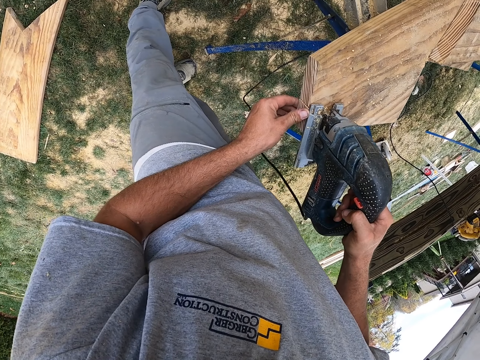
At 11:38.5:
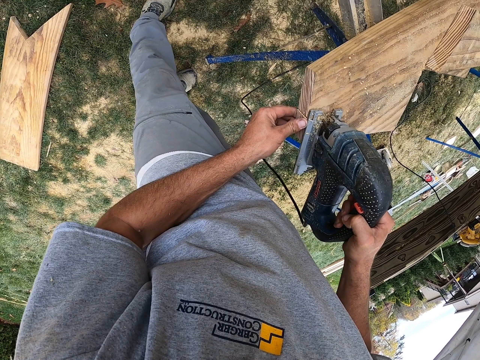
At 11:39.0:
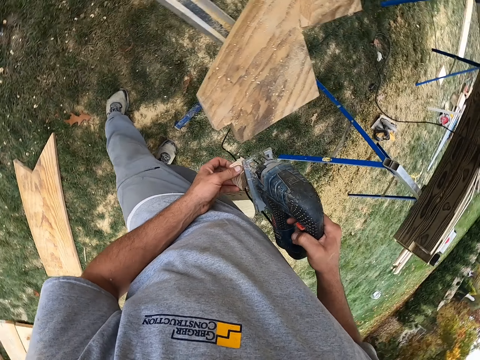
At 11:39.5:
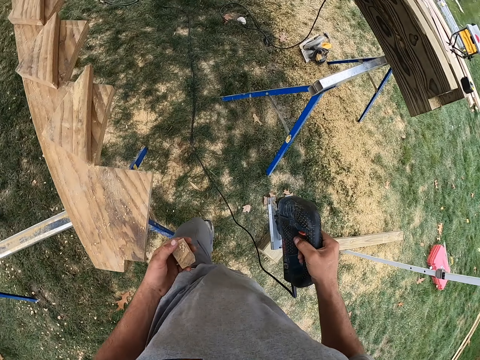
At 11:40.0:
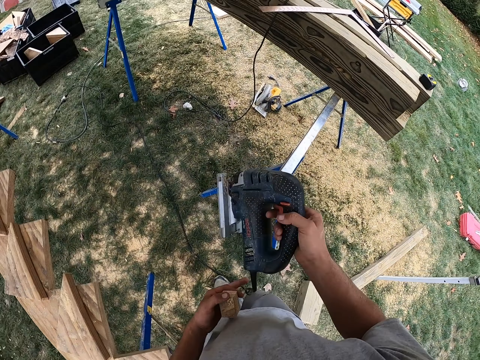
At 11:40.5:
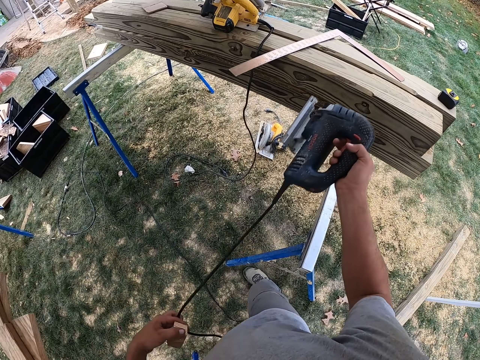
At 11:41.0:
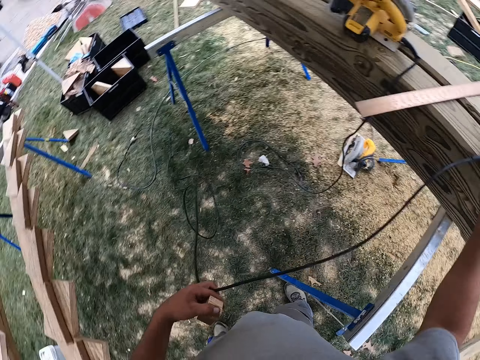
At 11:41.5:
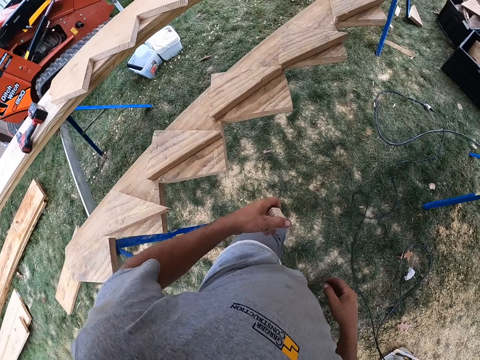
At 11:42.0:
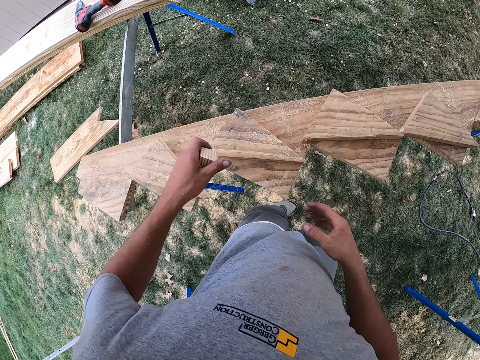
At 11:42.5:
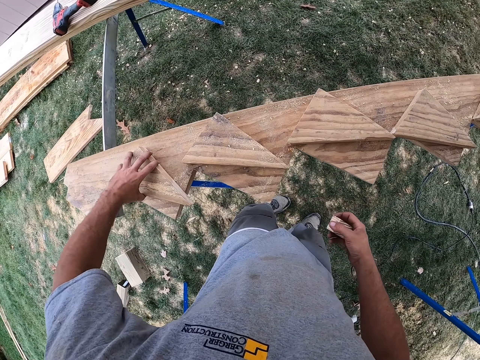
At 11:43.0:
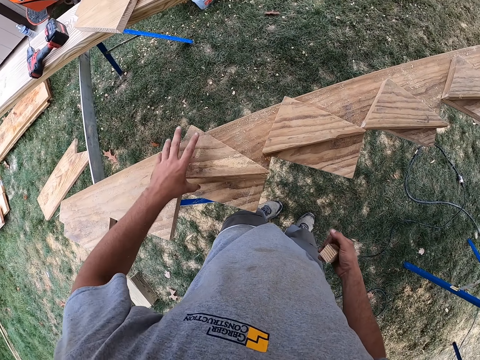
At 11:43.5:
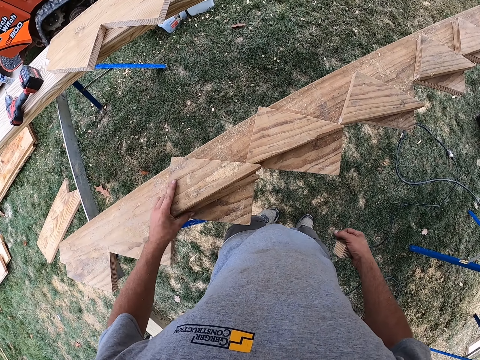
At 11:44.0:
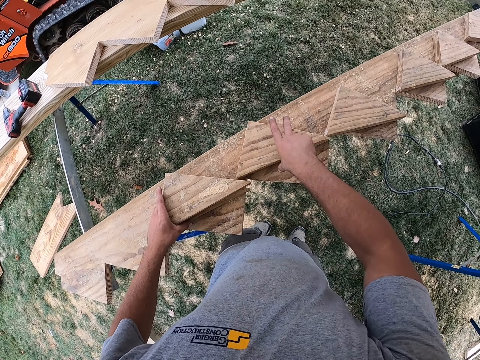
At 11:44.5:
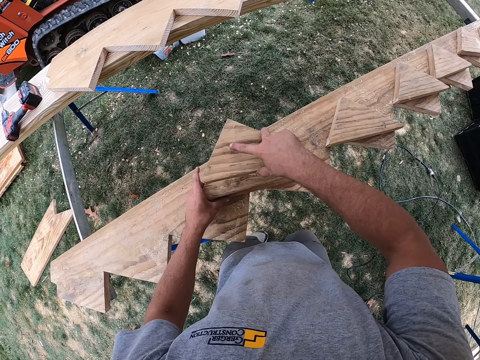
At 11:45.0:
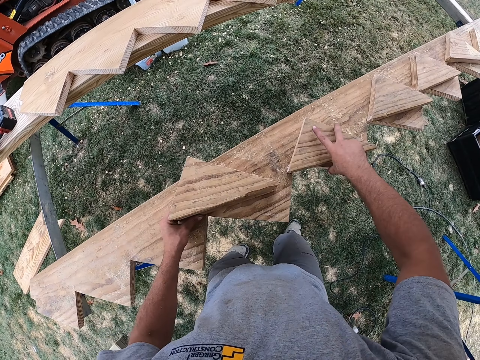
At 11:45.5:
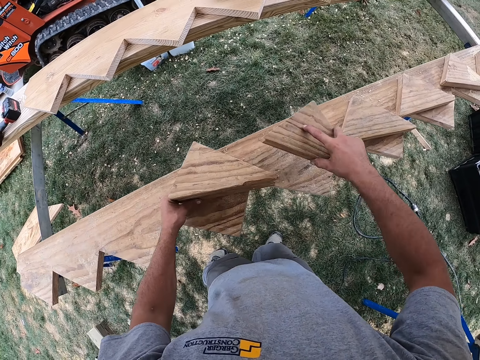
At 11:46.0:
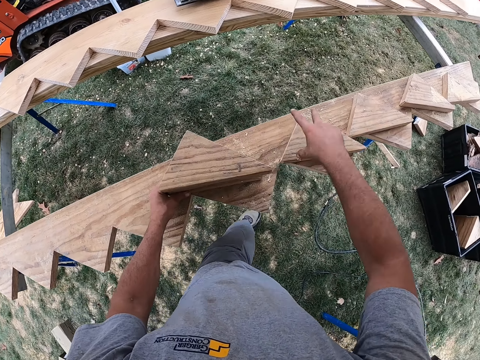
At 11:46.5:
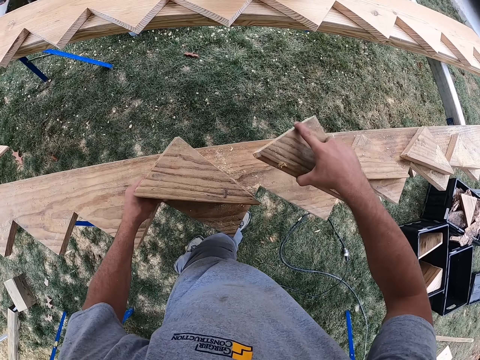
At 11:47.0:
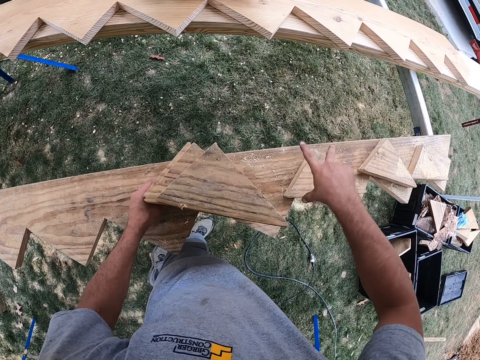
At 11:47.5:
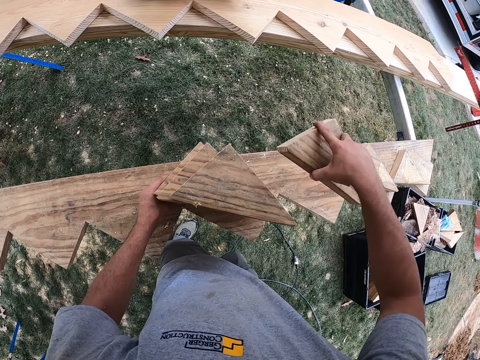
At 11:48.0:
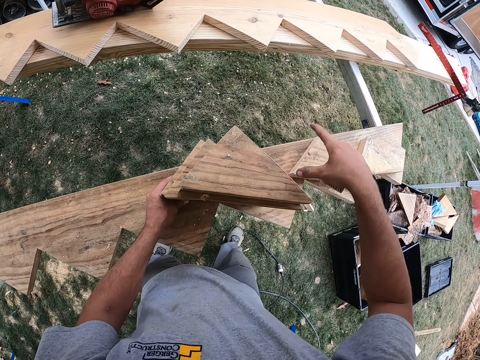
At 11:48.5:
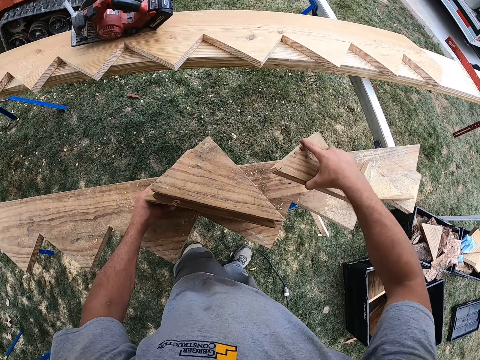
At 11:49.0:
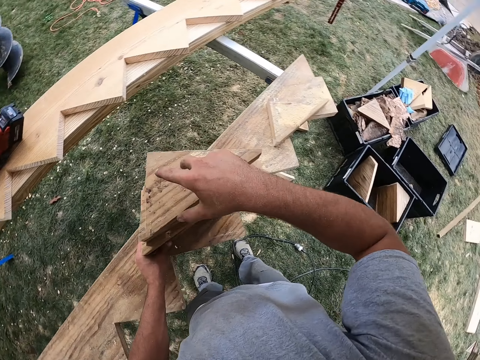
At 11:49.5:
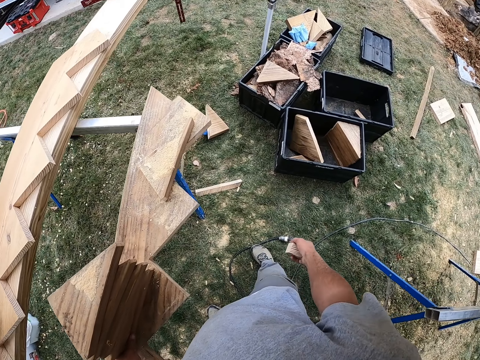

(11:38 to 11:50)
The camera wearer cuts the wood with the power saw. He holds the piece of wood with his left hand. He carries the power saw with his right hand. He puts the machine aside. He pulls the cable with both hands. He touches the wood with his left hand. He puts the wood on top of another wood. He touches the pieces of wood with both hands. He arranges the pieces of wood together. He touches the pieces of wood with both hands. He puts the wood on top of another wood.

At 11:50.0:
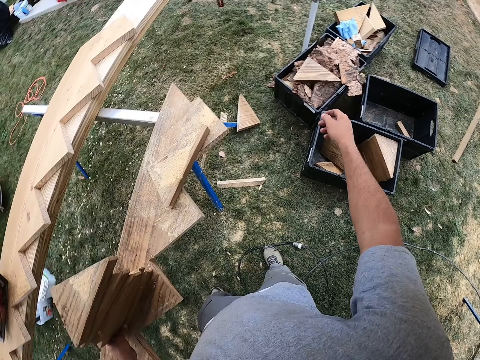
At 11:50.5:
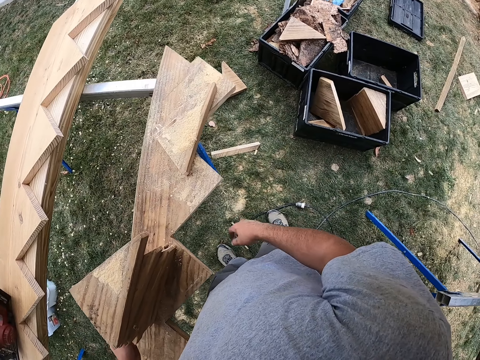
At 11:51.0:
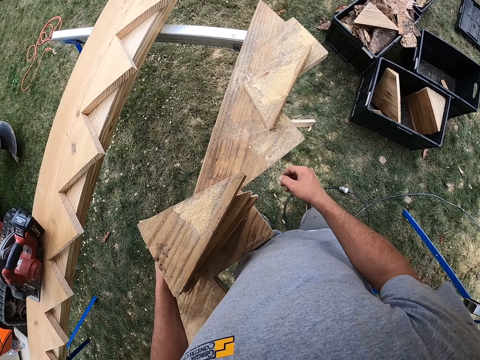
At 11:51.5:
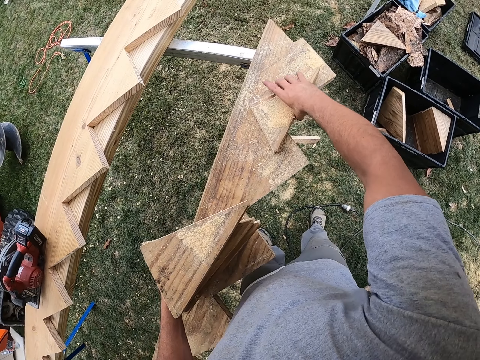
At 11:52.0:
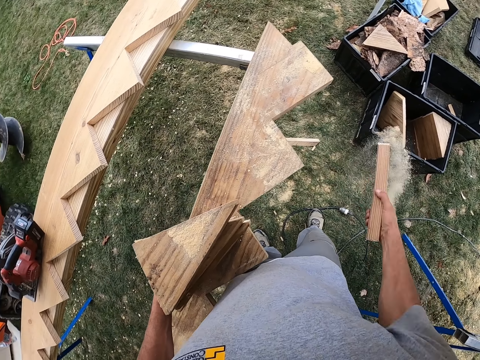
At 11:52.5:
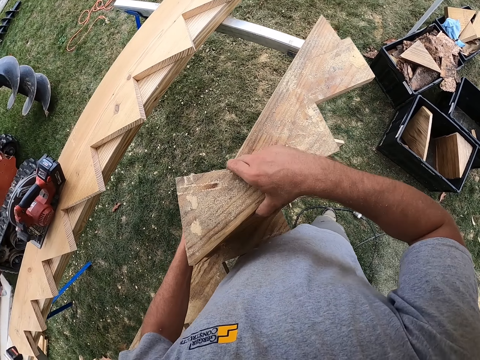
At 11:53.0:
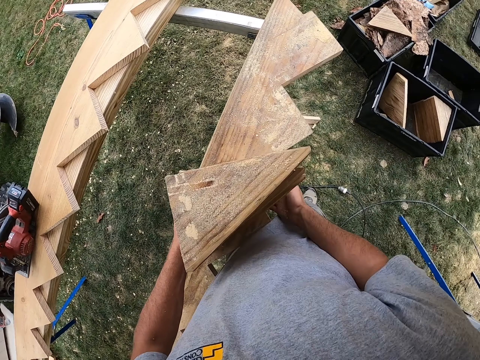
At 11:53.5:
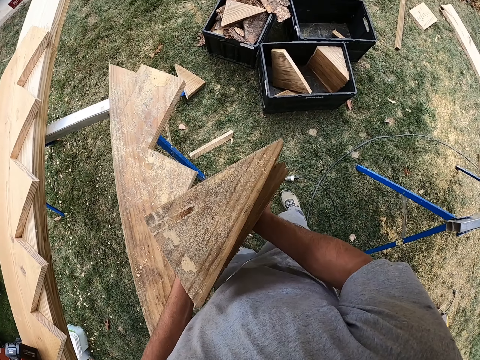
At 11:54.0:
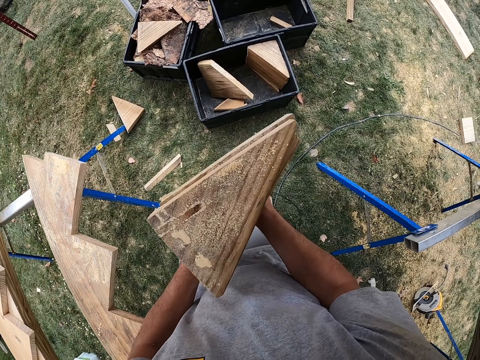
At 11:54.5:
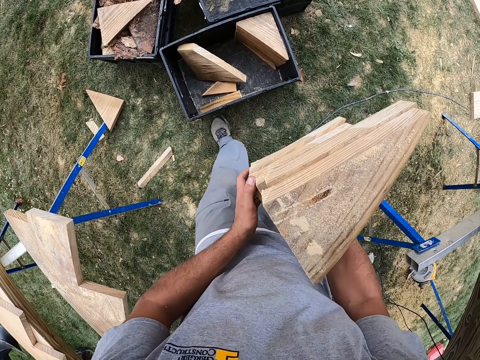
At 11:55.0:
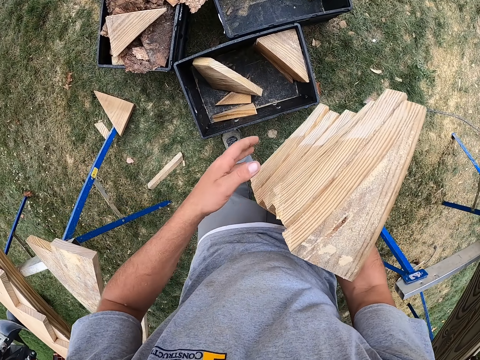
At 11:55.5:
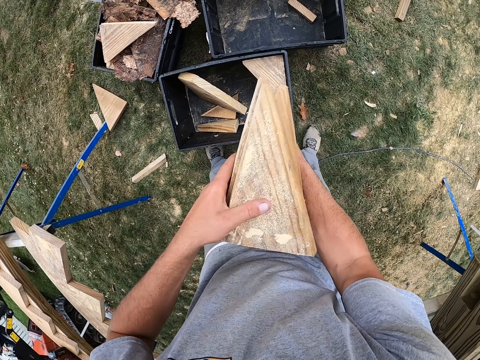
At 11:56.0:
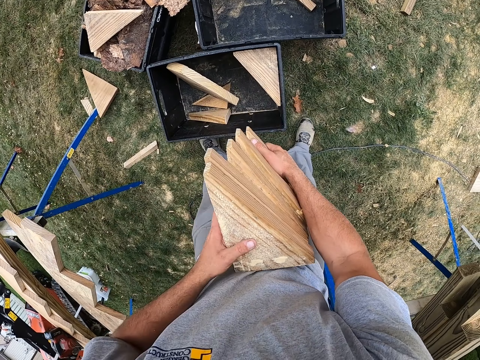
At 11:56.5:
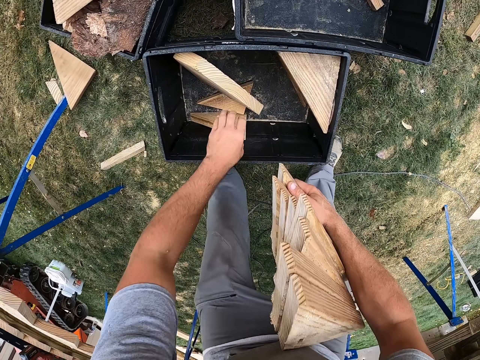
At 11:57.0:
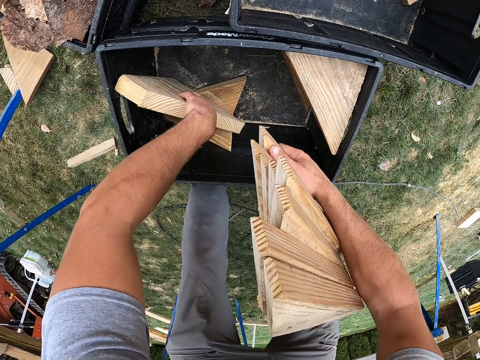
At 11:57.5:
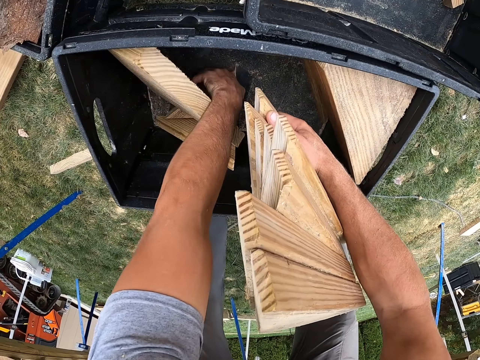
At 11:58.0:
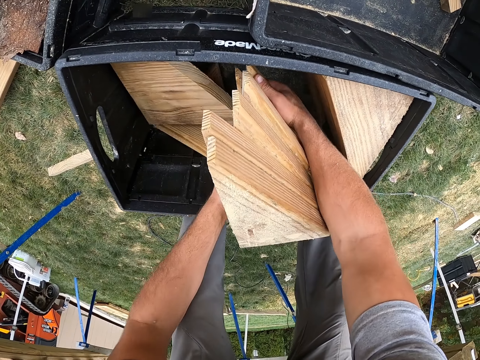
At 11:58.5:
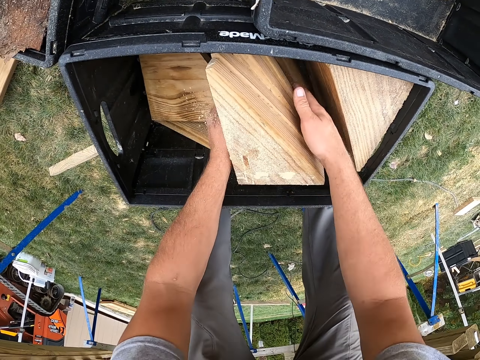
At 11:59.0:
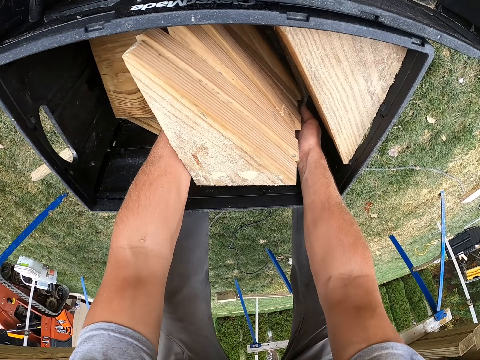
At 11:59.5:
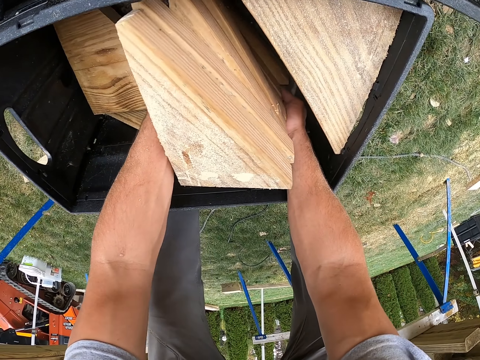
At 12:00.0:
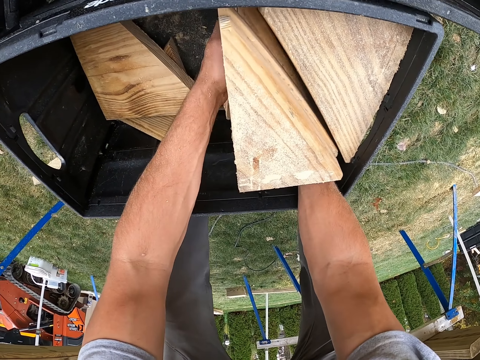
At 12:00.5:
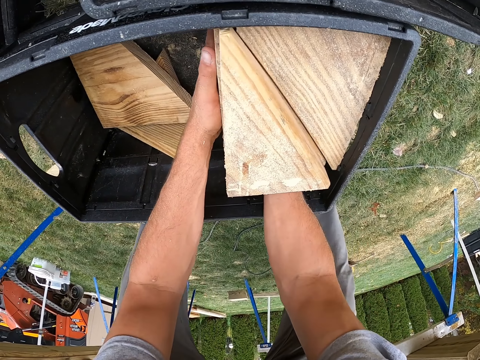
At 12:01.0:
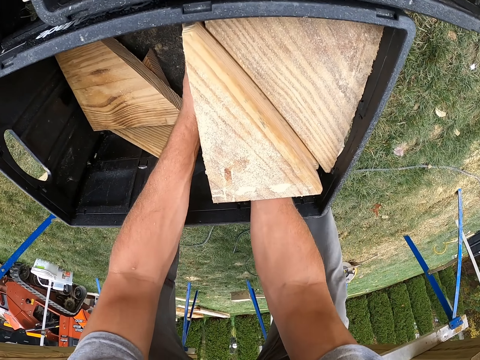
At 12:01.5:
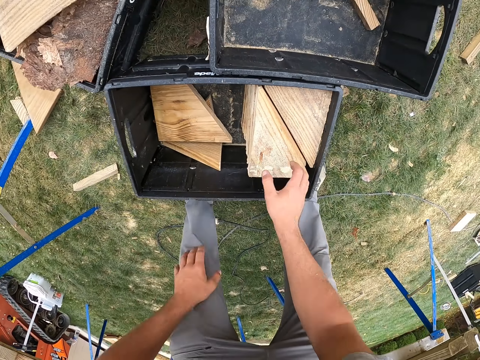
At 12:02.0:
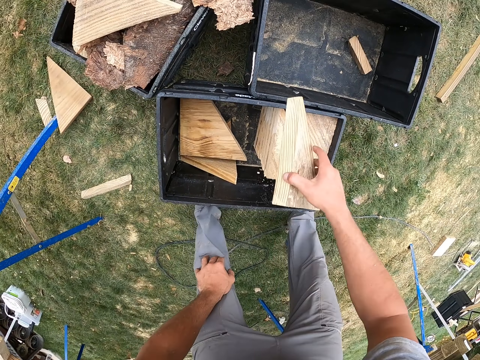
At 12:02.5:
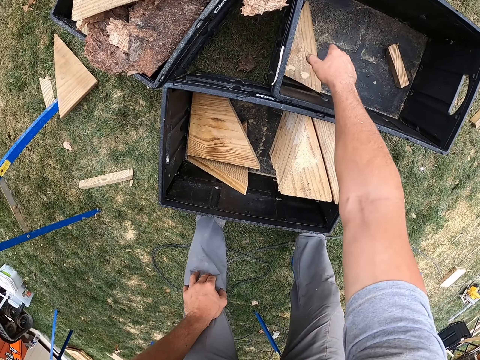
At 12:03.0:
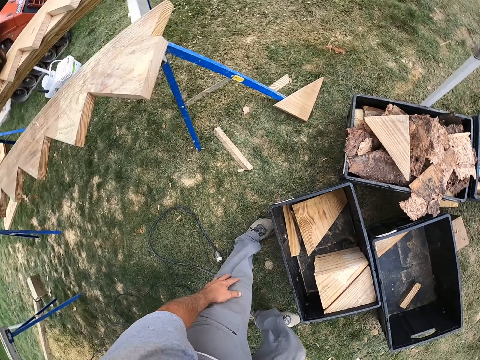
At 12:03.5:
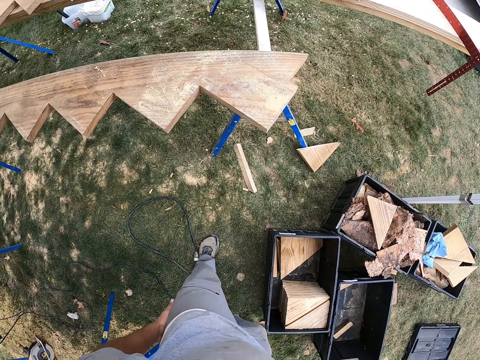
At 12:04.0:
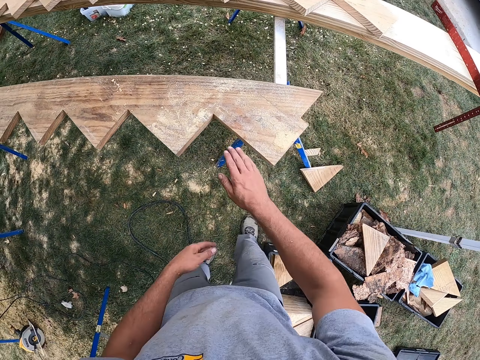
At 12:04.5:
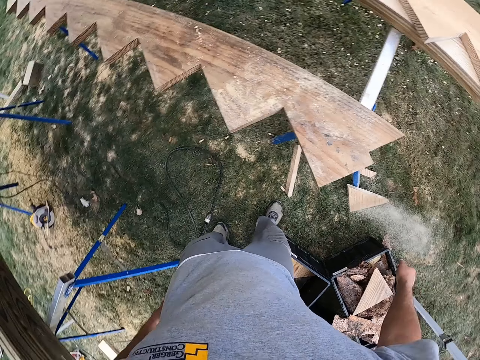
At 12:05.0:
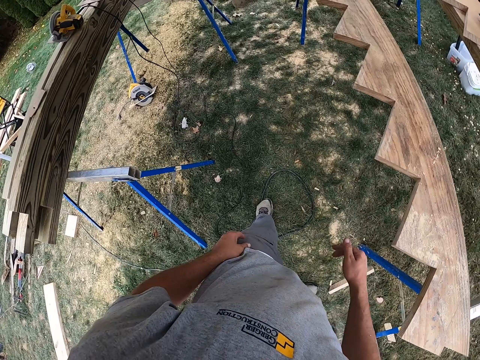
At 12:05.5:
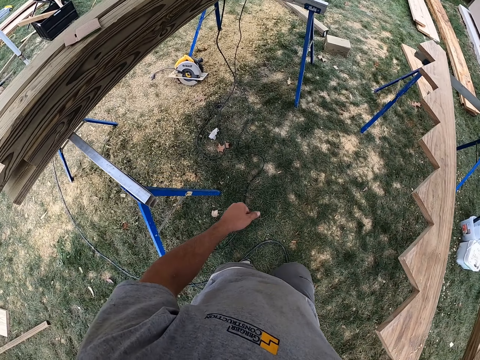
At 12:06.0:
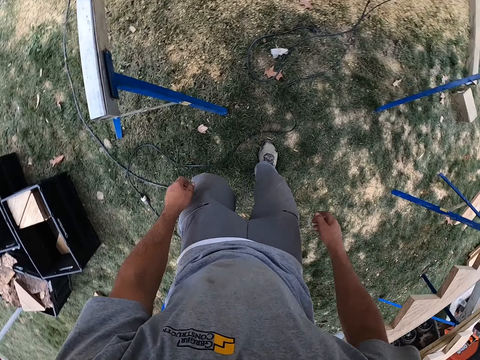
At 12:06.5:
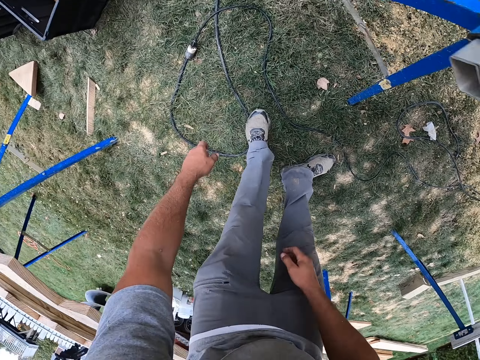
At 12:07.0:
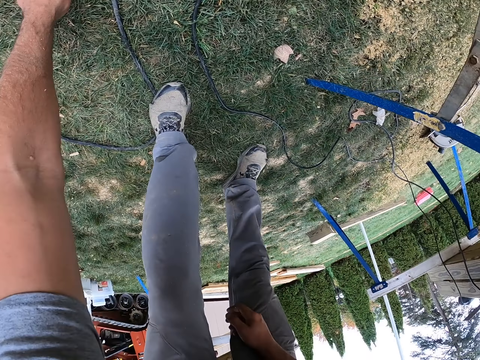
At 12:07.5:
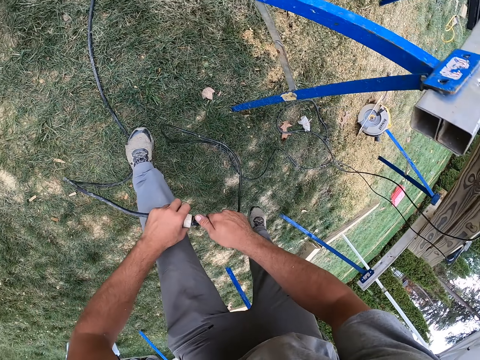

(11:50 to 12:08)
The camera wearer throws the piece of wood on the ground with his right hand. He touches the pieces of wood with his right hand. He carries the piece of wood with his right hand. He places the piece of wood on top of the other wood. He carries the pieces of wood. He walks. He moves the wood in the bin. He puts the pieces of wood in the bin. He adjusts the pieces of wood in the bin. He takes a piece of wood from the bin. He puts the piece of wood in another bin. He stands up. He wipes the wood with his right hand. He walks. He bends down. He inserts the cables.
